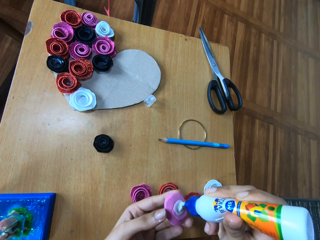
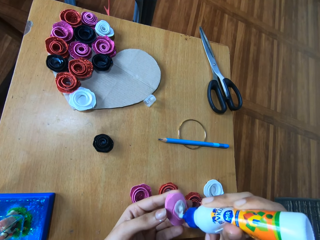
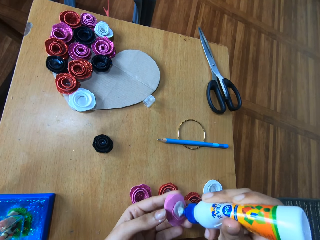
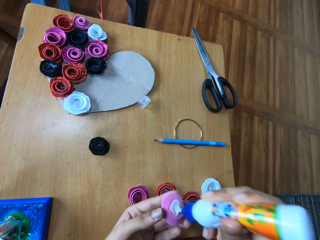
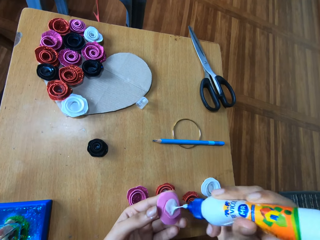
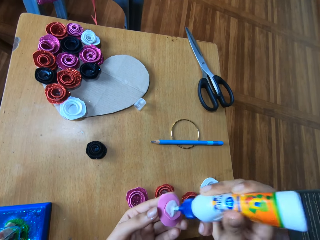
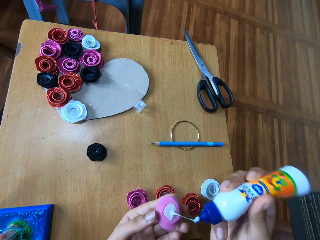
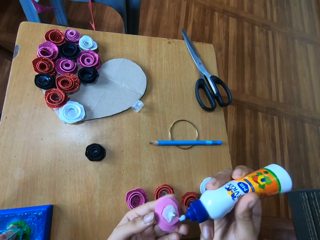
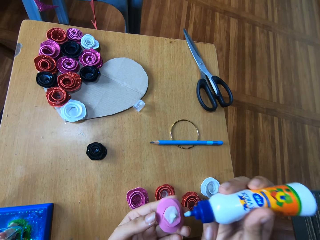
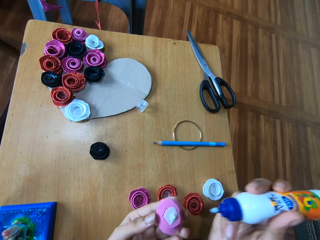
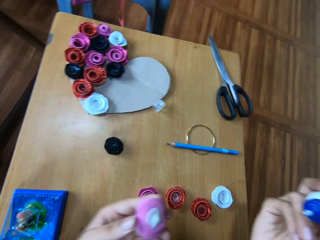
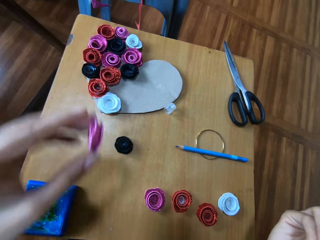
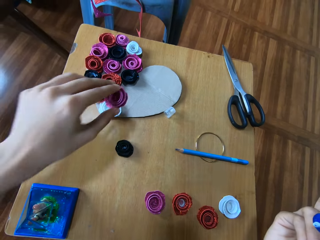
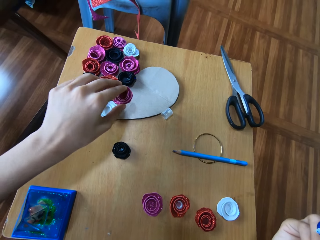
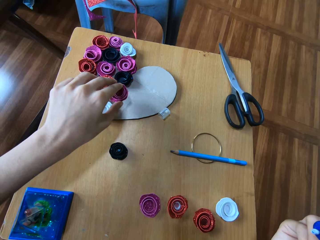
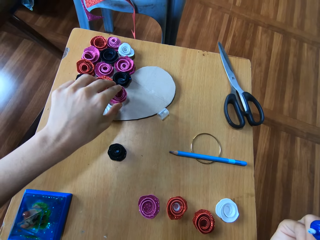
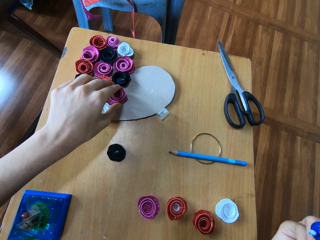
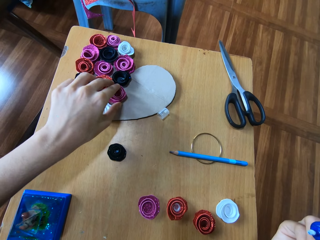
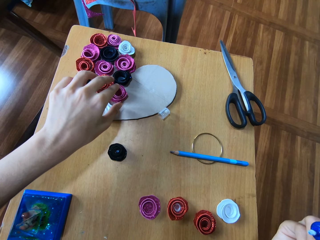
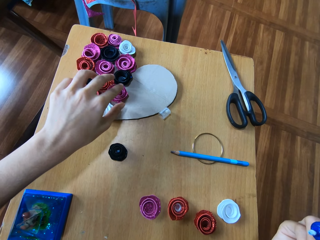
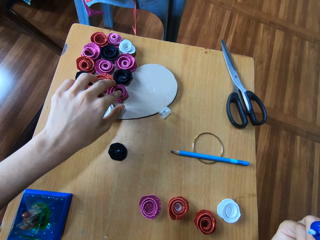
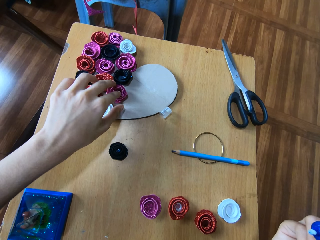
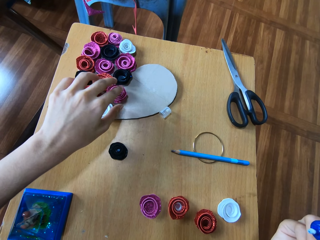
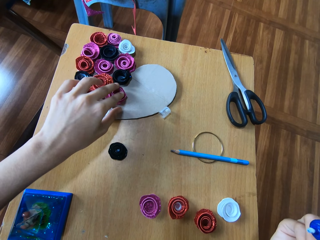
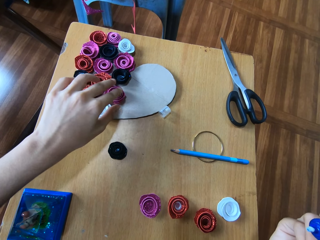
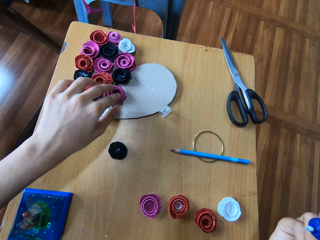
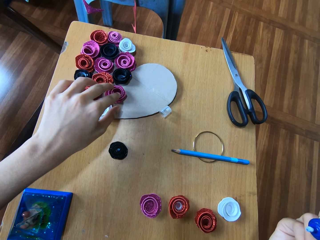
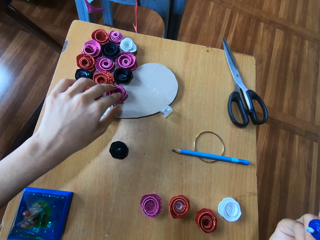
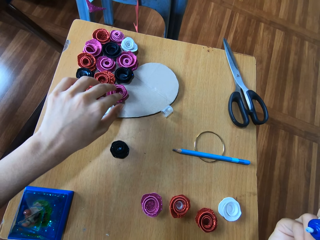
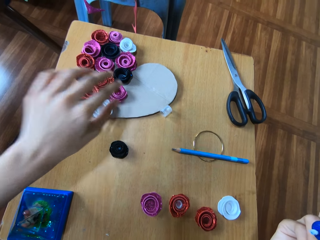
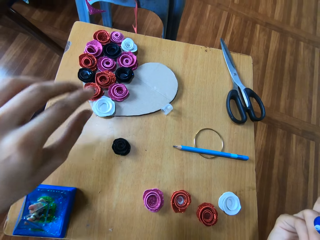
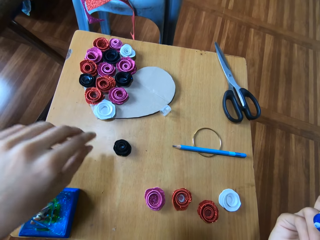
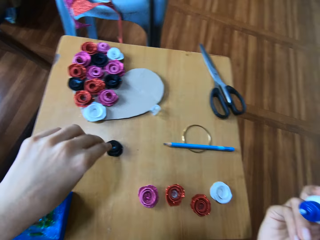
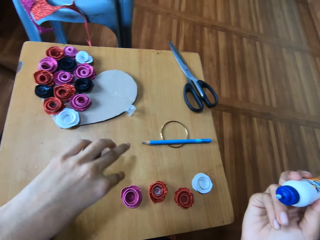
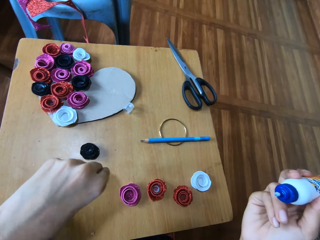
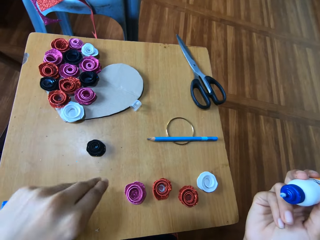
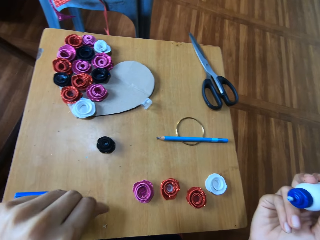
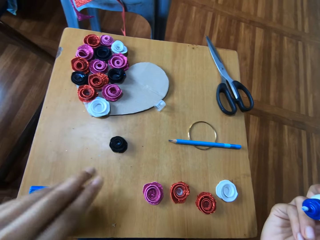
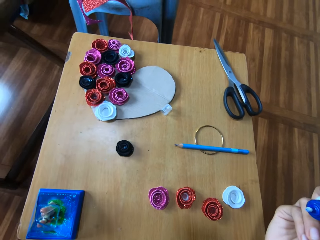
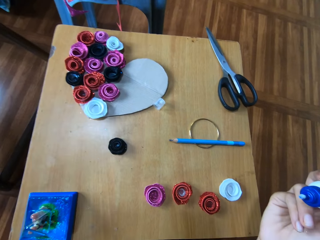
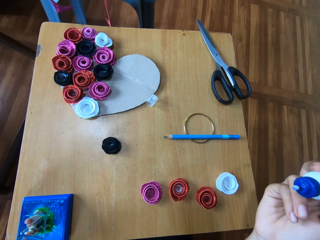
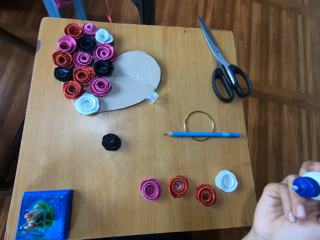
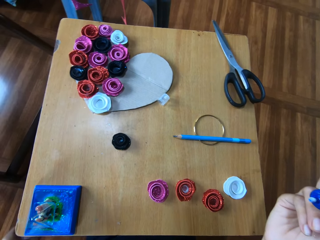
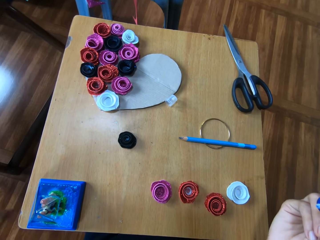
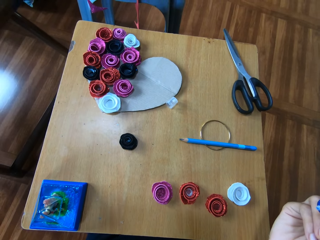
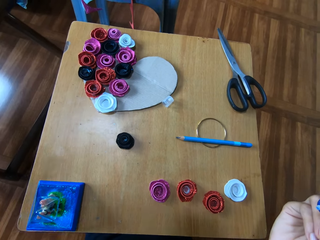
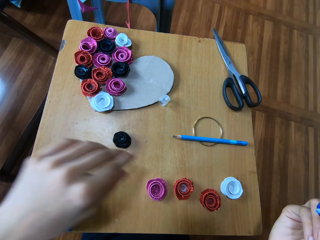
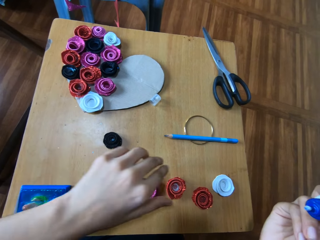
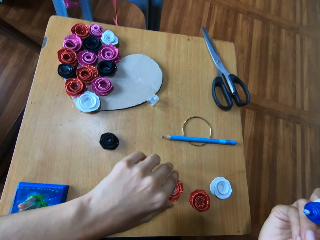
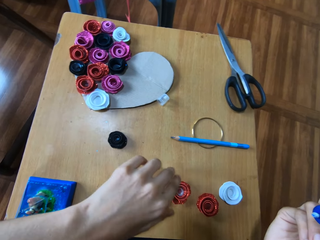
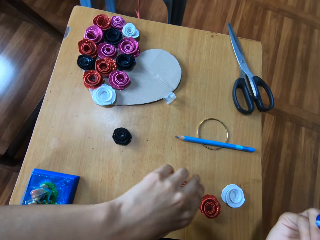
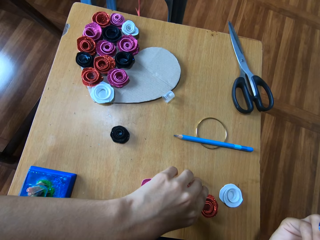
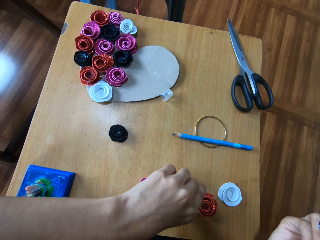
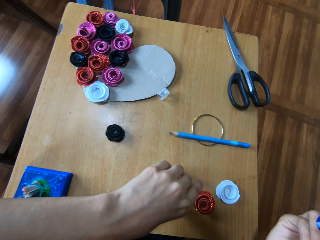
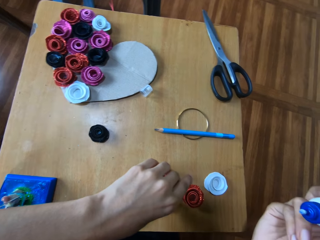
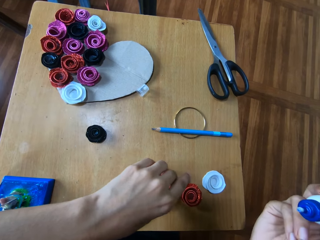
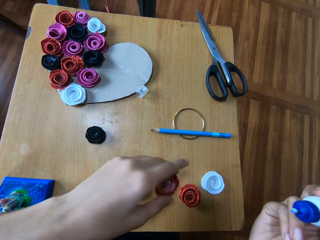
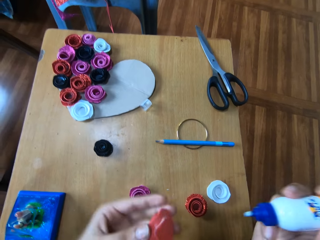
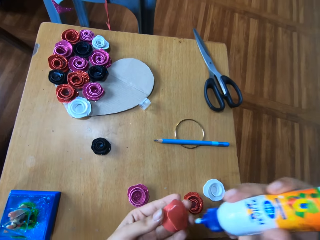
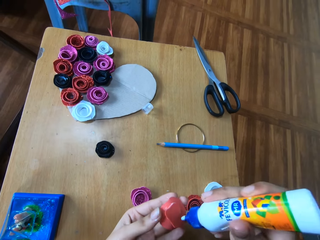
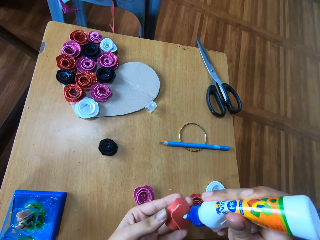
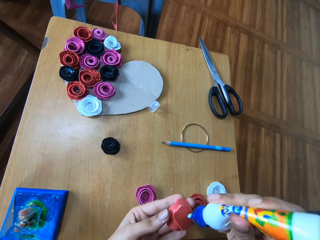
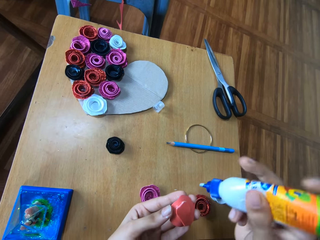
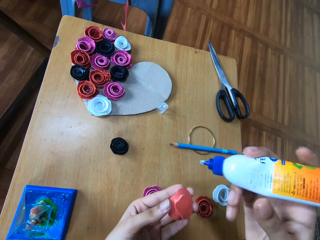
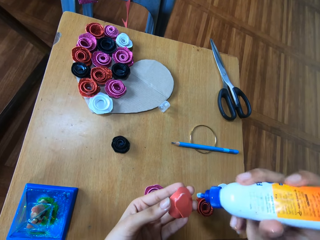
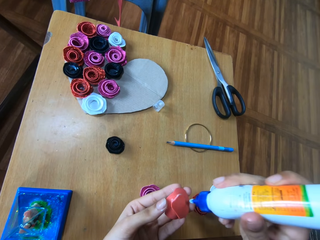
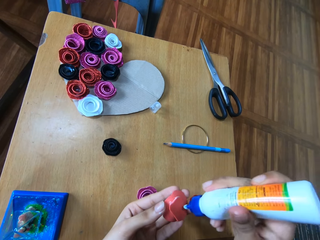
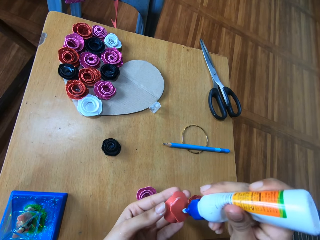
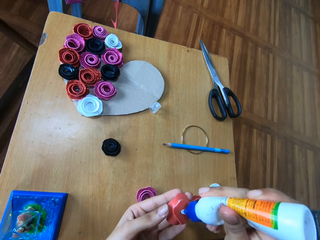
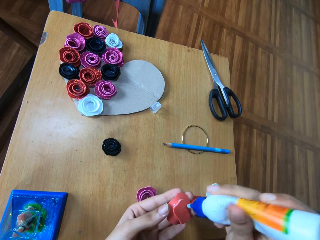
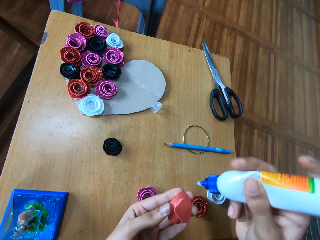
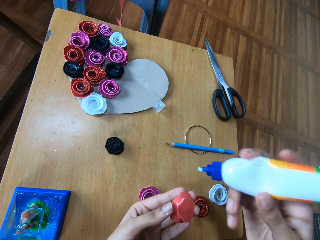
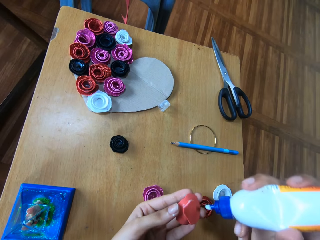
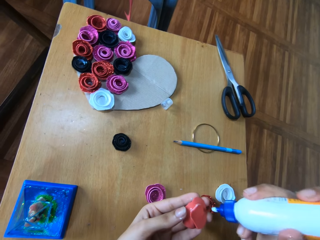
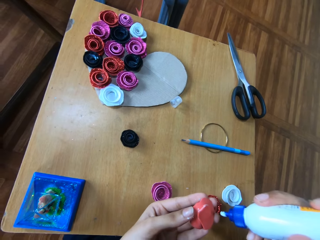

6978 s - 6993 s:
The camera wearer places the flower-like purple glitter paper on the carton paper on the wooden table. They pick up a flower-like red glitter paper from the carton paper on the wooden table. They attach glue to the flower-like red glitter paper.

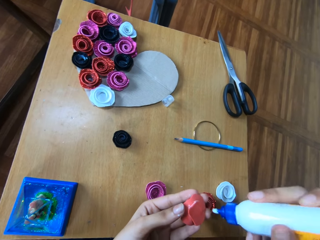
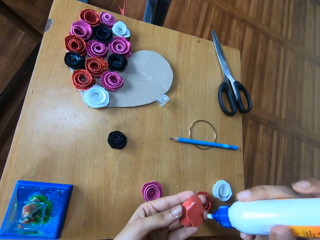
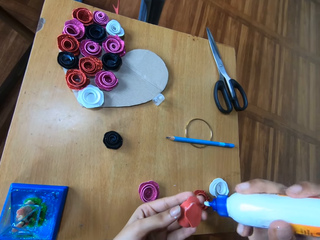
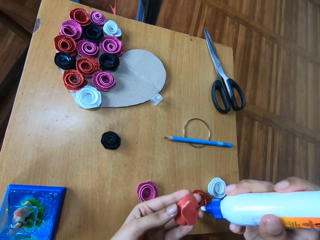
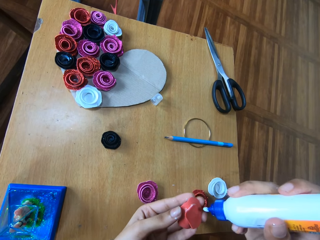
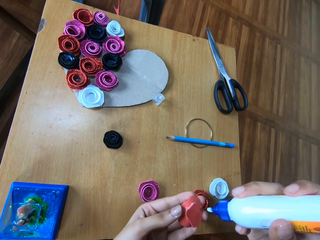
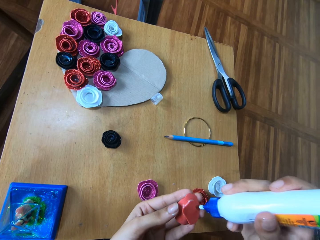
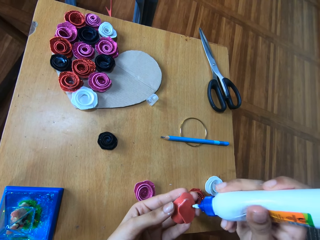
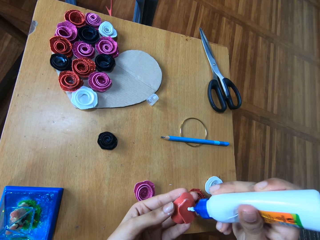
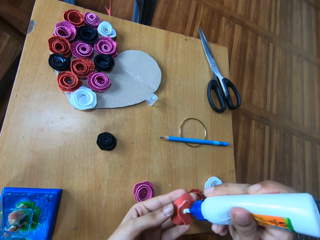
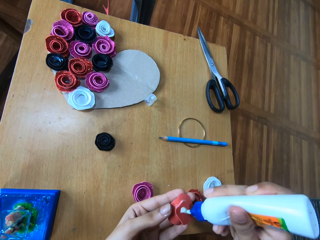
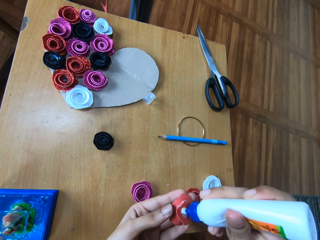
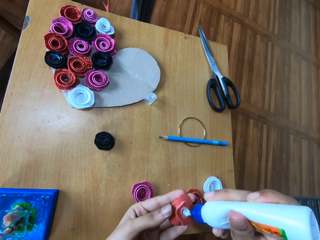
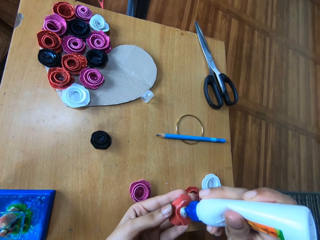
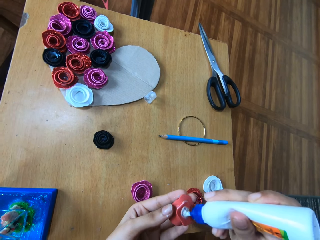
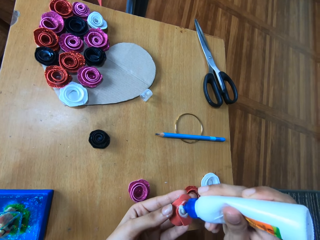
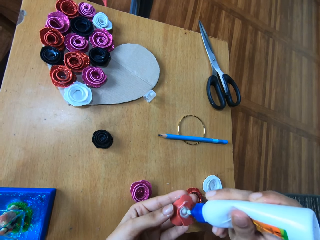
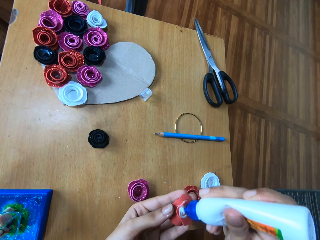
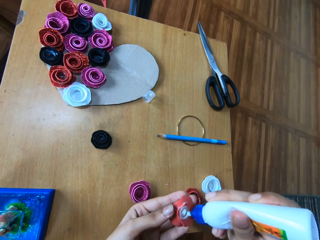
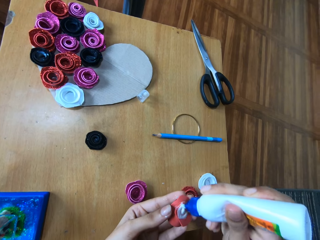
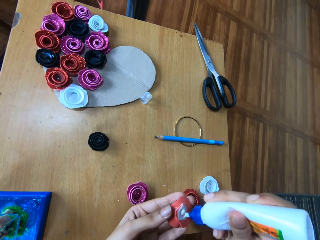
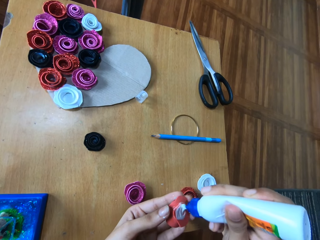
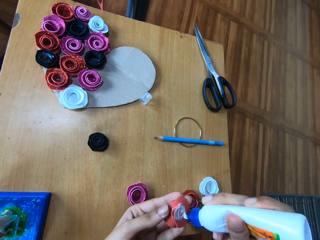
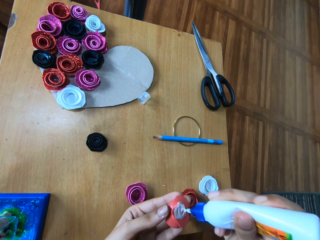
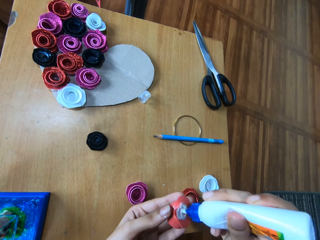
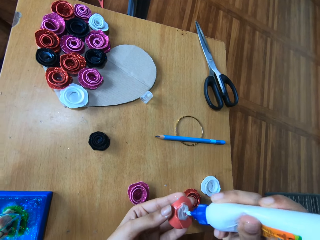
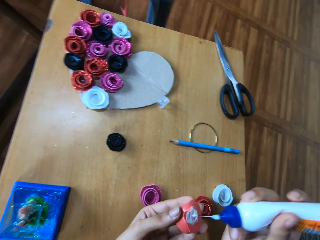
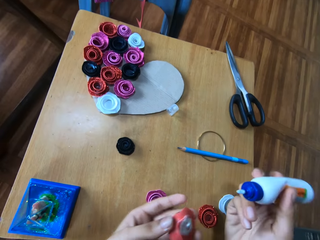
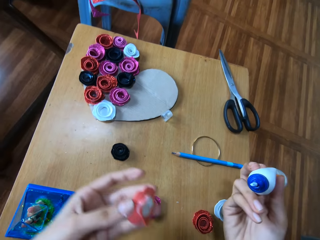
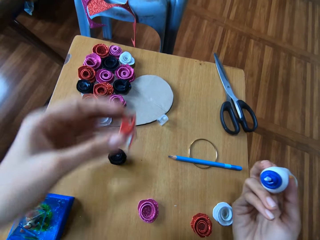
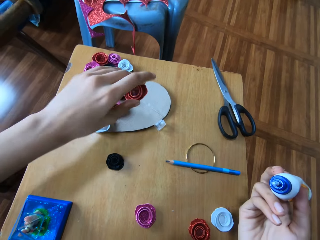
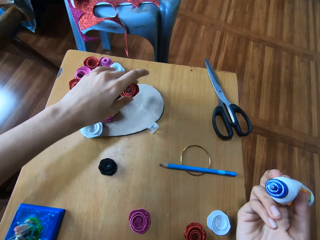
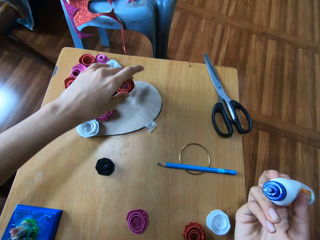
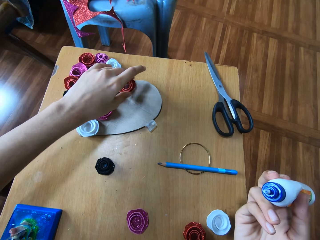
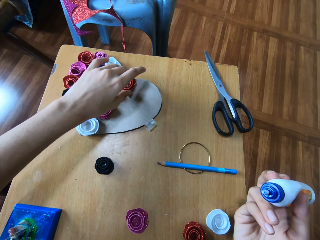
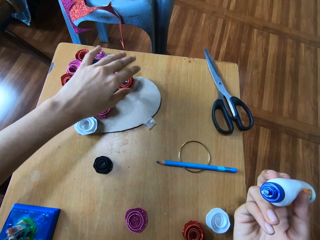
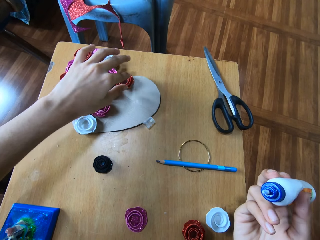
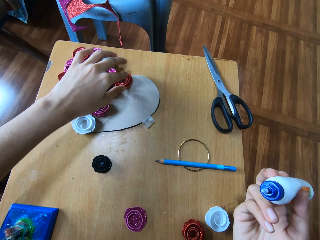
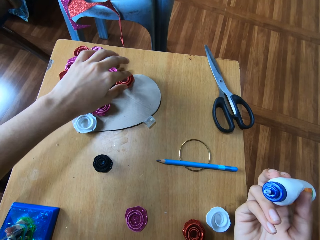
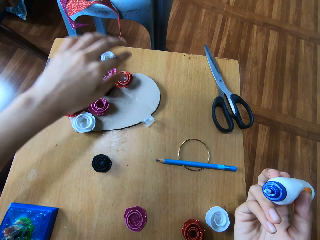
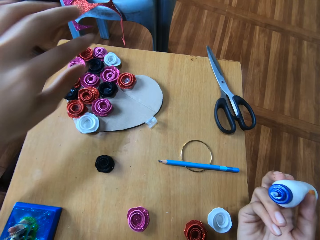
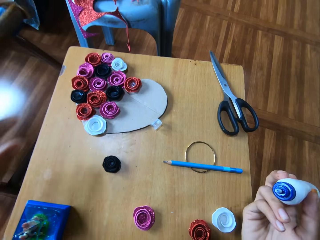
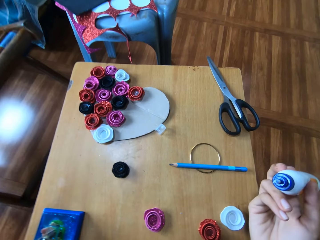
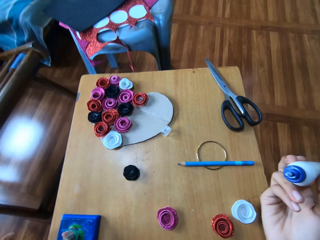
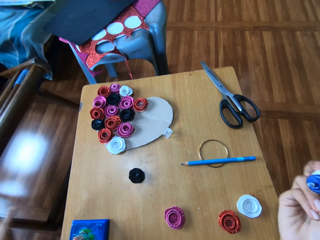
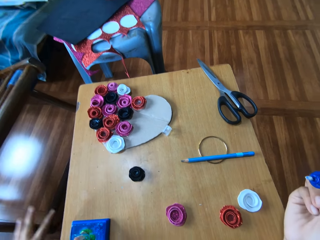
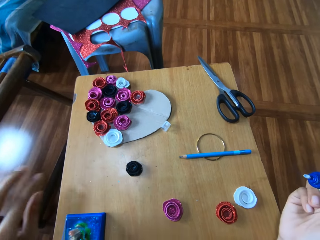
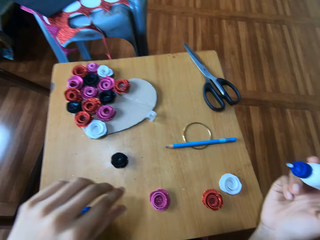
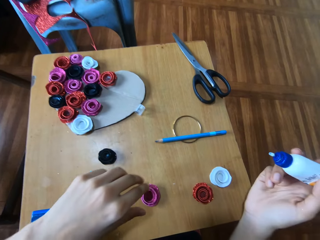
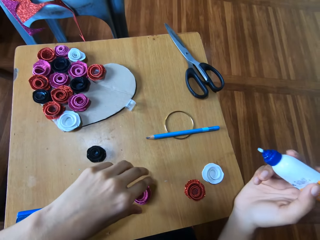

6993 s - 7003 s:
The camera wearer places the flower-like red glitter paper on the carton paper on the wooden table.
